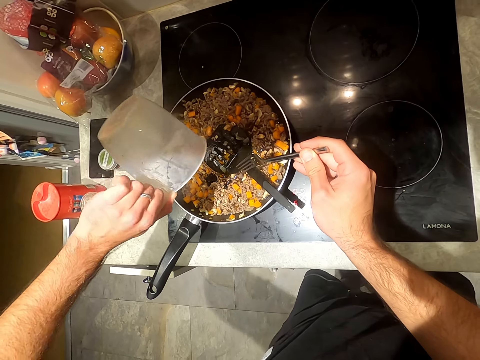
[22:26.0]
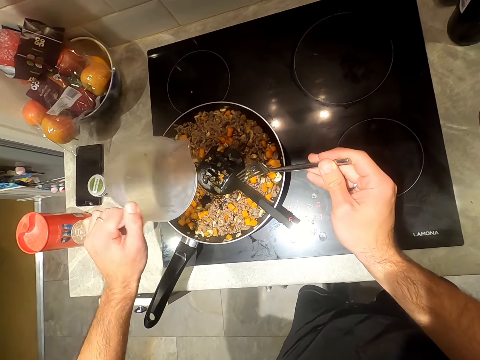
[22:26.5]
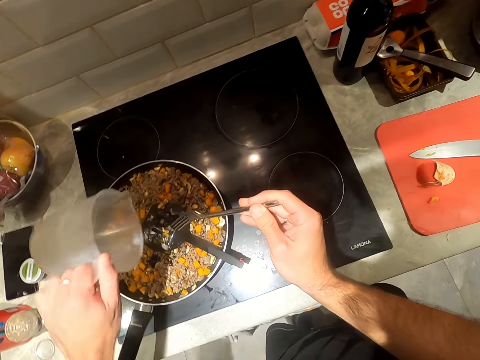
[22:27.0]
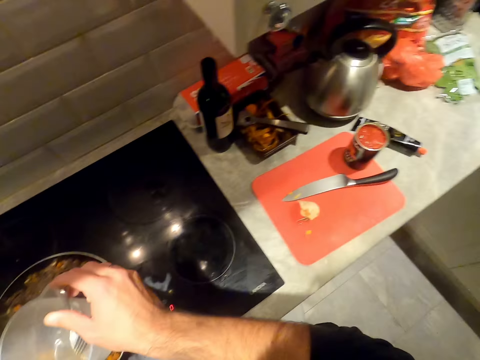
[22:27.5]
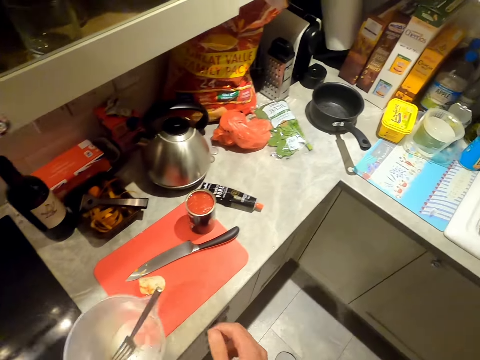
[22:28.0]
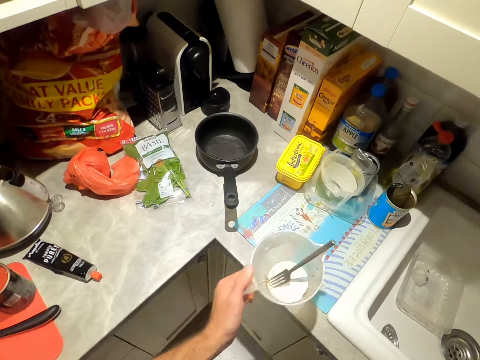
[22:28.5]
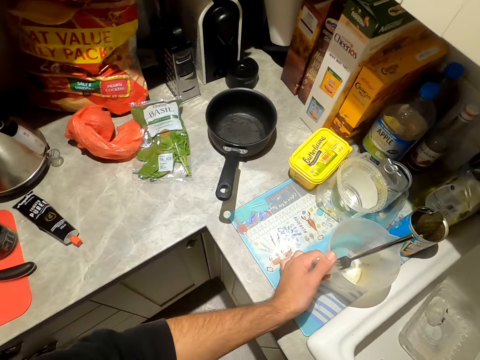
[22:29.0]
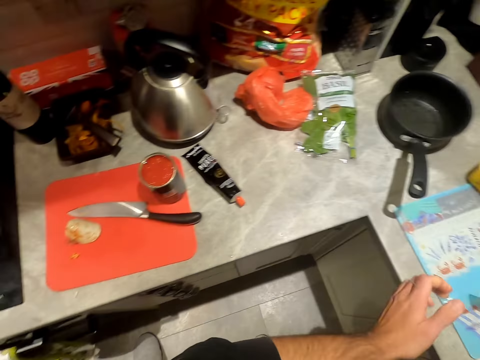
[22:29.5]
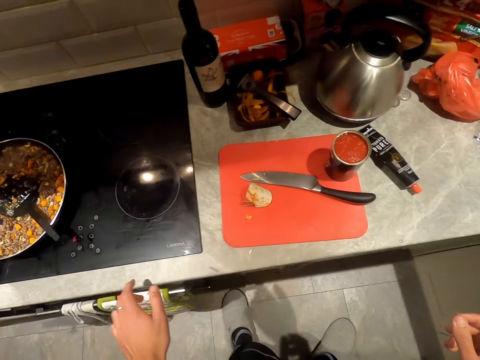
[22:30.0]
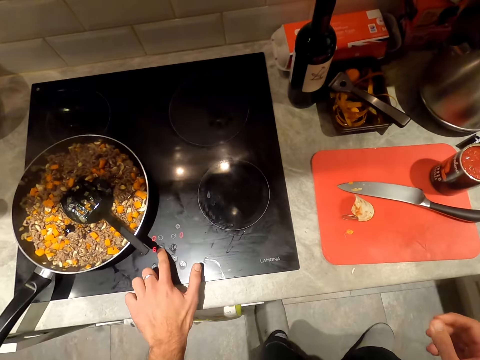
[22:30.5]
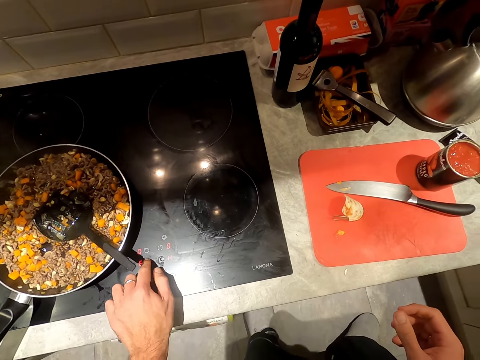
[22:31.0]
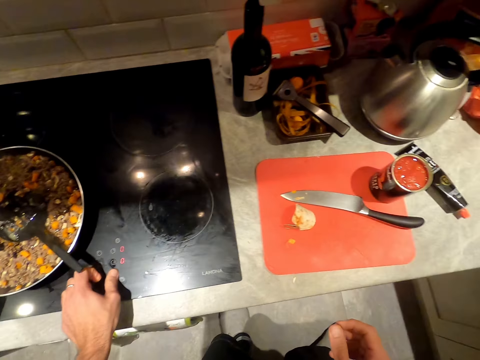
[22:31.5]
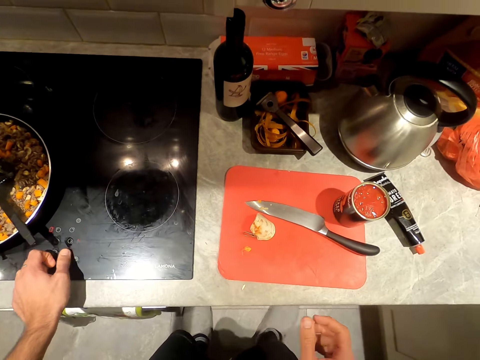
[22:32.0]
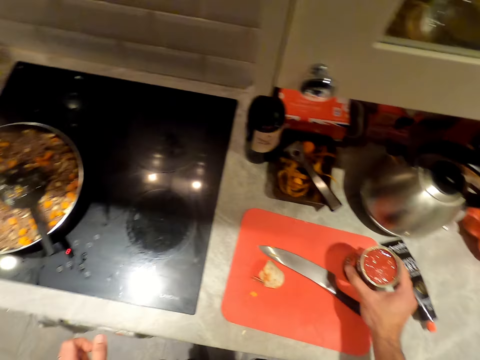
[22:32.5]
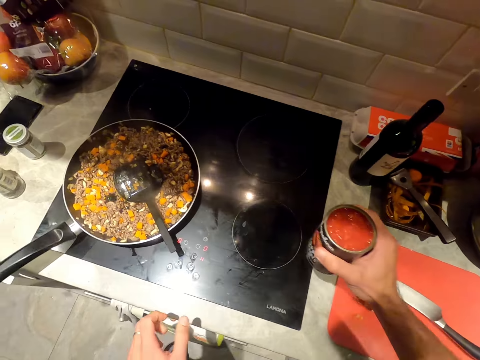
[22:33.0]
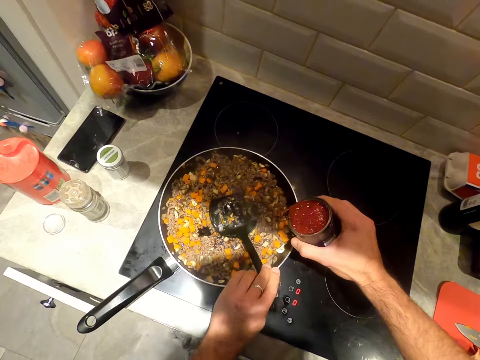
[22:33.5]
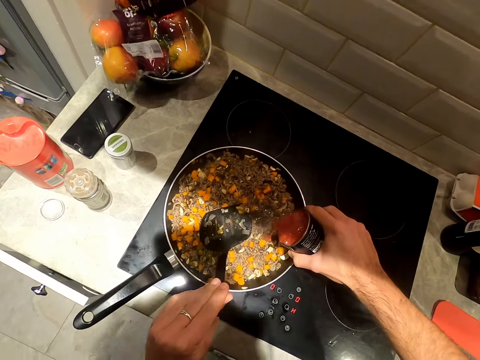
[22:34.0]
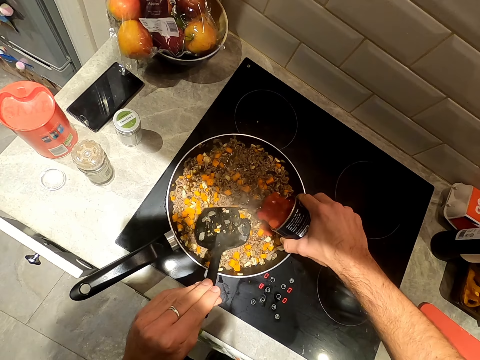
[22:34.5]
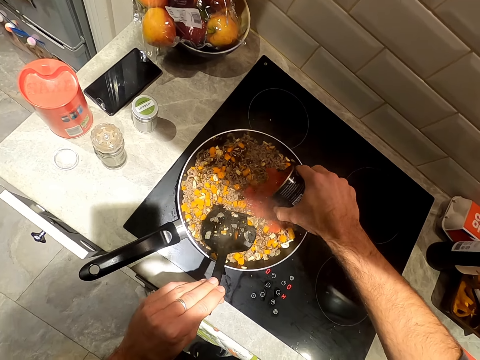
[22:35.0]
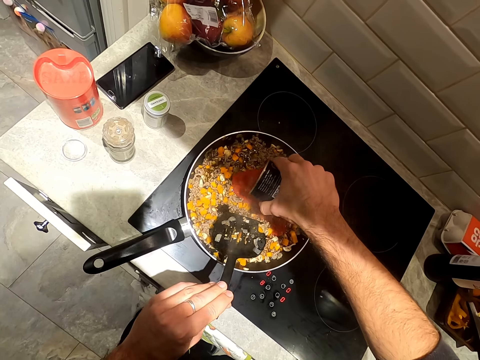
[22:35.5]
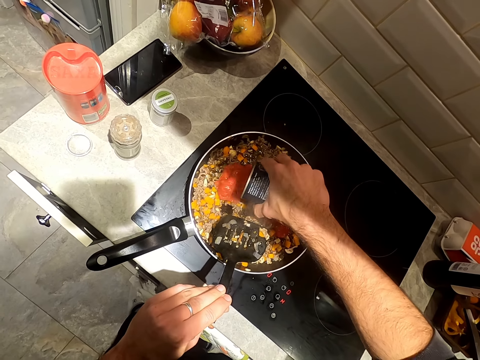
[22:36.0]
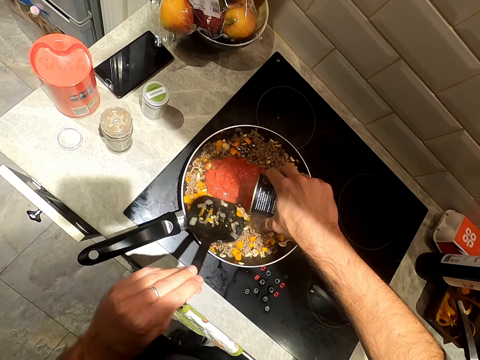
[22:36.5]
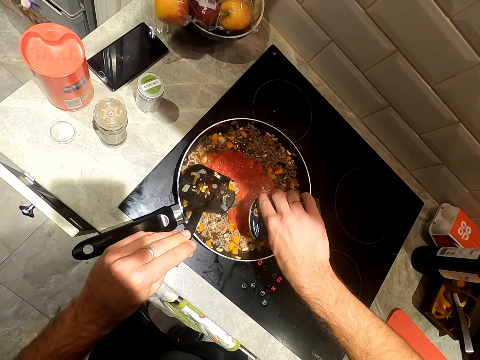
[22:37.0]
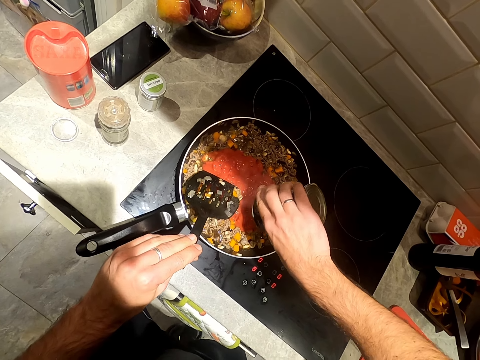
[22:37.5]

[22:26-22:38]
The camera wearer drops the fork in his right hand in the jug in his left hand. He drops the jug in his left hand on the sink counter. He operates the cooker with his left hand. He presses the cooker button. He lifts the tin of tomato from the chopping board on the counter with his right hand. He holds the spatula in the pan on the cooker with his left hand. He pours tomato sauce from the tin of tomato in his right hand into the pan on the cooker.

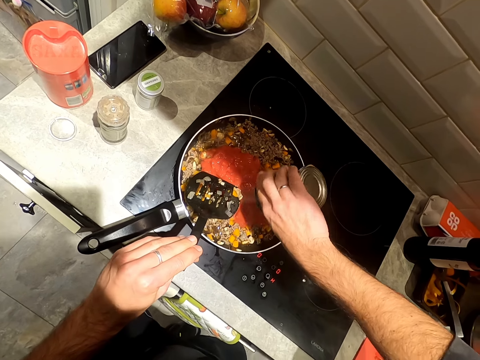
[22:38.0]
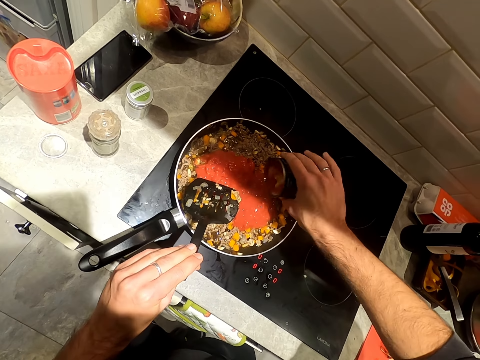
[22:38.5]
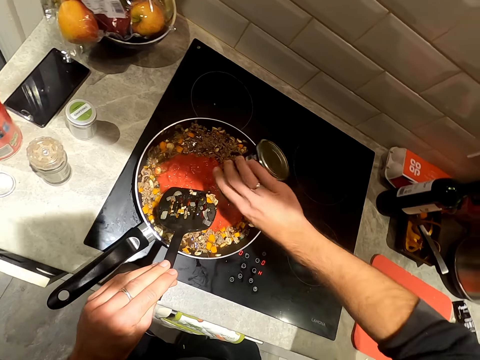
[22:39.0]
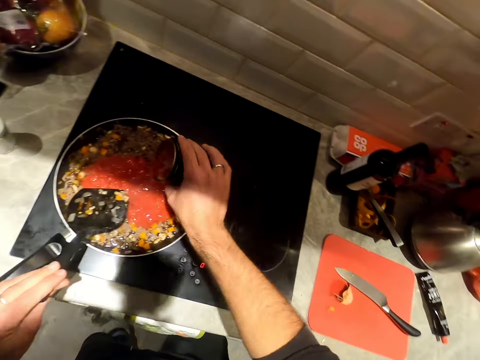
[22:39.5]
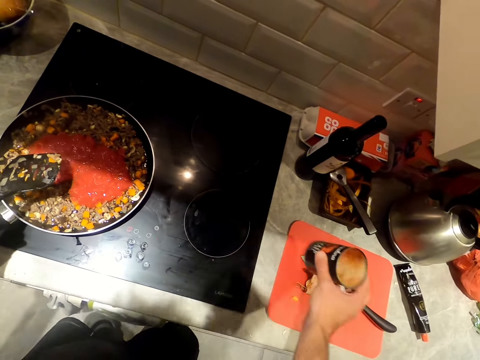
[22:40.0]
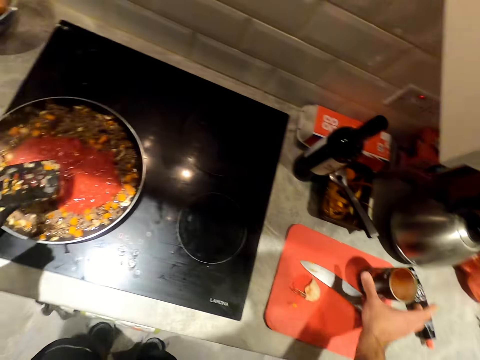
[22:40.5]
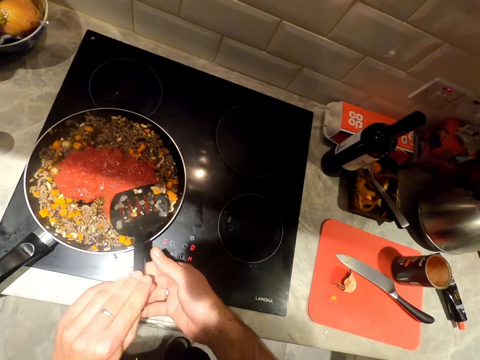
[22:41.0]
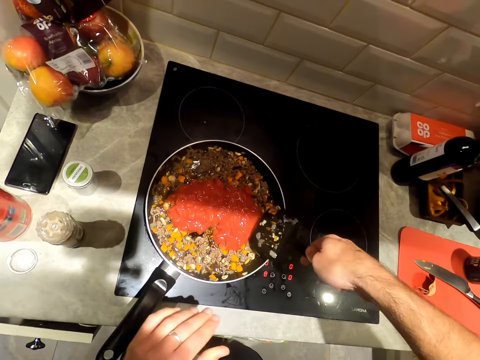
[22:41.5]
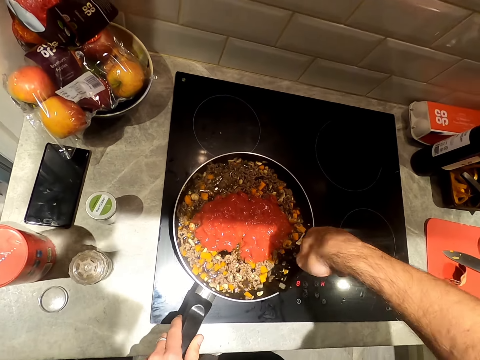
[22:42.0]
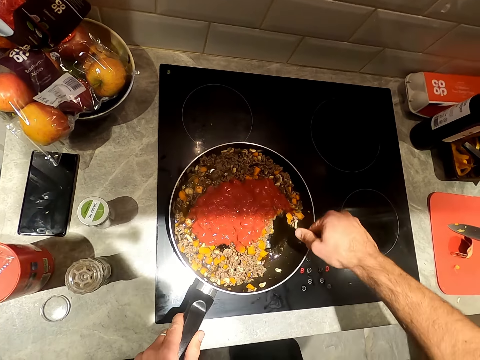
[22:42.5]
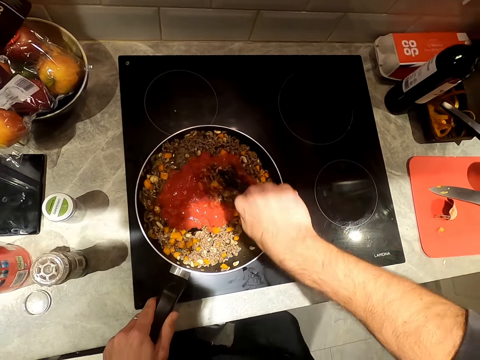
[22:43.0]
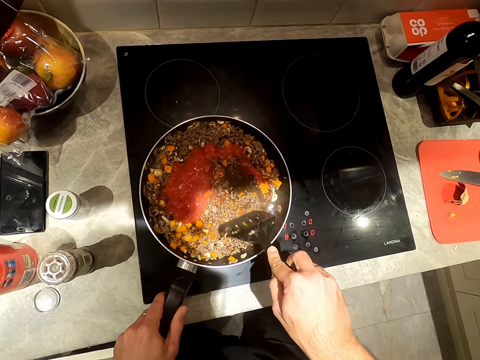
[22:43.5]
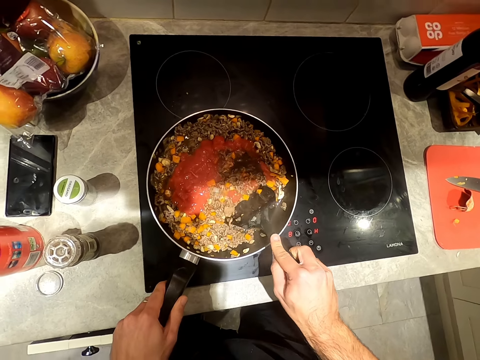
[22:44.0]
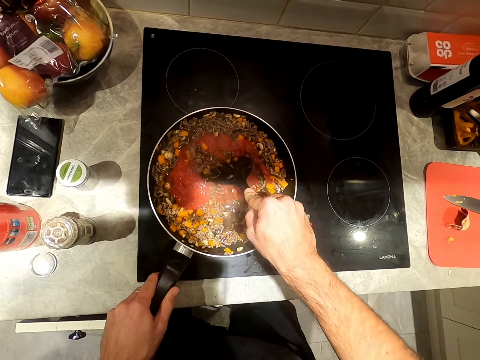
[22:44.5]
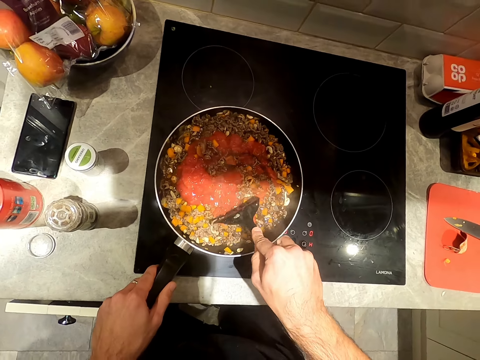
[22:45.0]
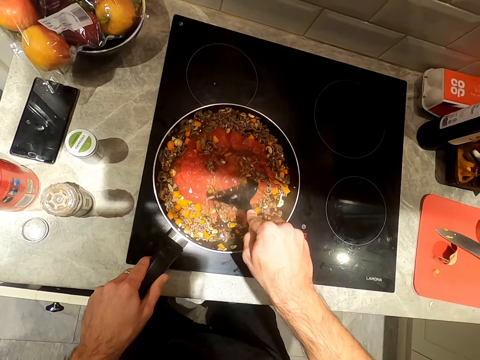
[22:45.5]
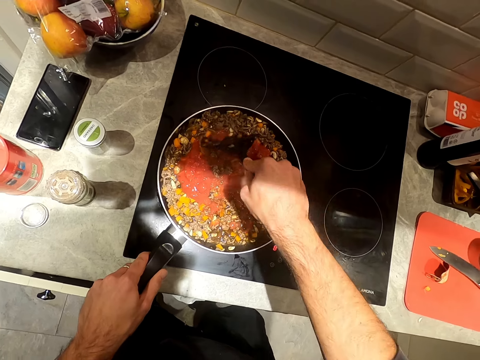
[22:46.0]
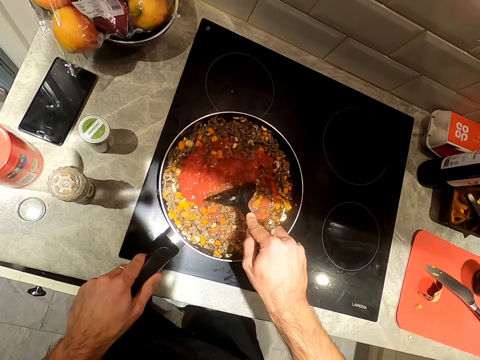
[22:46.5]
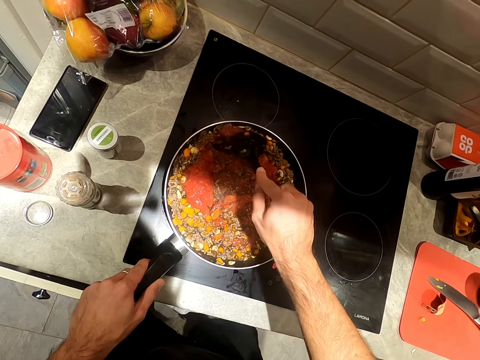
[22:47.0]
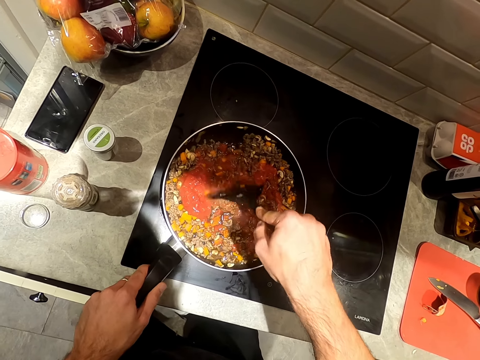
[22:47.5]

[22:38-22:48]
The camera wearer drops the tomato tin on the chopping board on the counter with his right hand. He passes the spatula from his left hand to his right hand. He stirs the sauce in the pan on the counter with the spatula in his right hand. He holds the handle of the pan on the counter with his left hand.

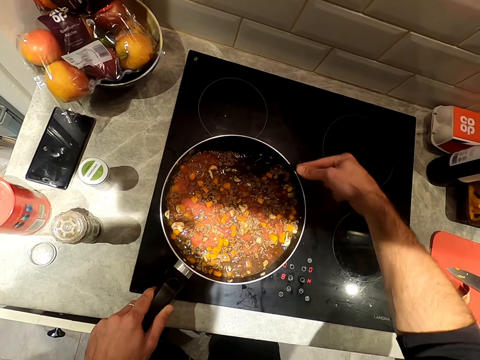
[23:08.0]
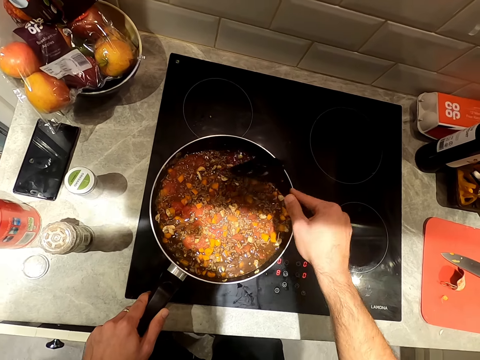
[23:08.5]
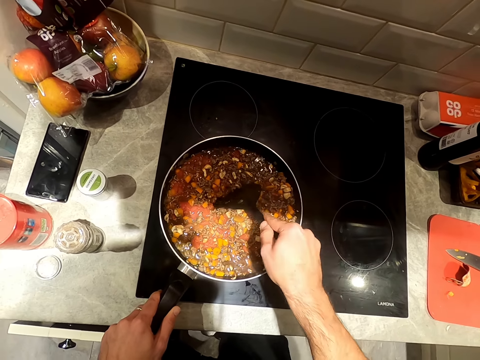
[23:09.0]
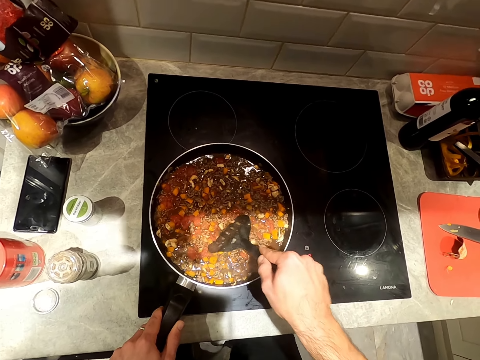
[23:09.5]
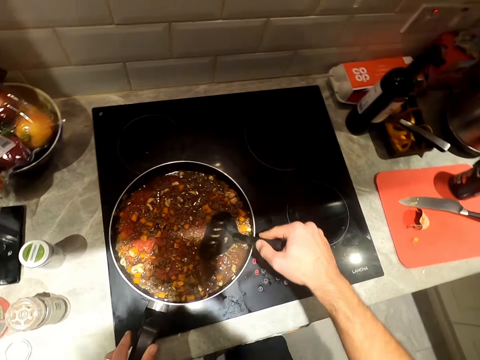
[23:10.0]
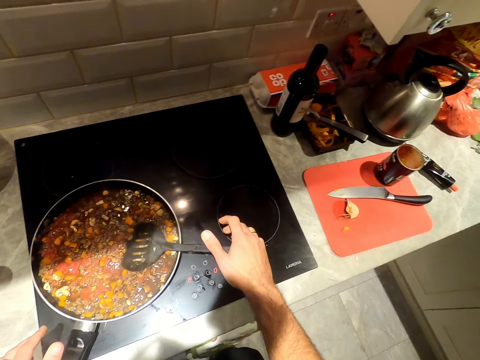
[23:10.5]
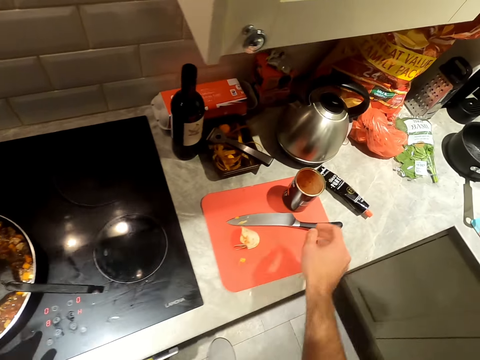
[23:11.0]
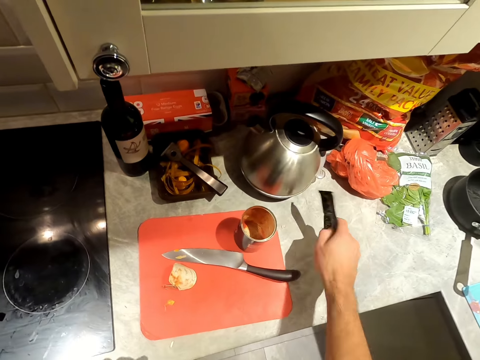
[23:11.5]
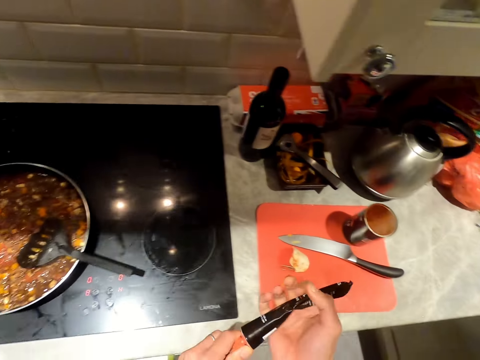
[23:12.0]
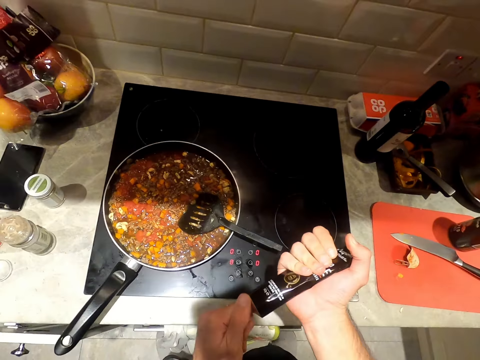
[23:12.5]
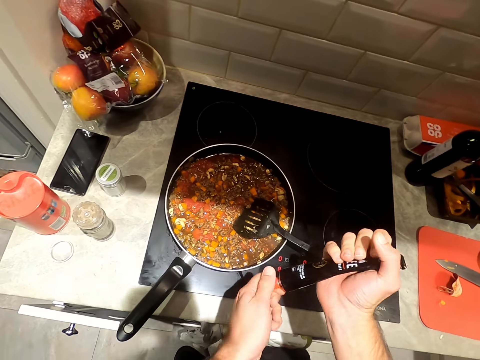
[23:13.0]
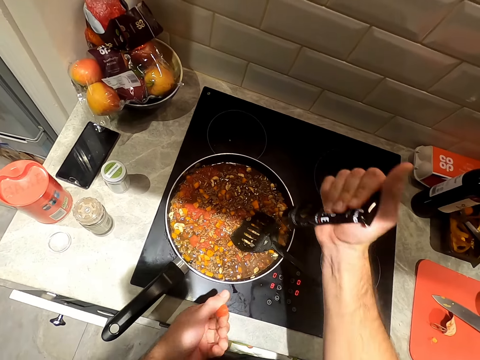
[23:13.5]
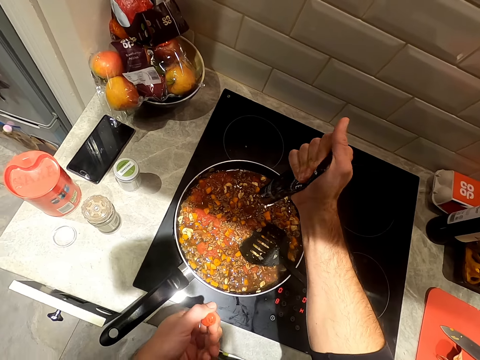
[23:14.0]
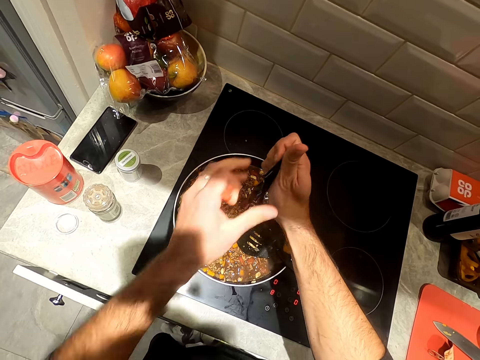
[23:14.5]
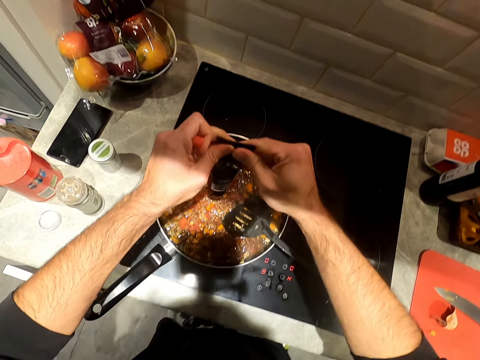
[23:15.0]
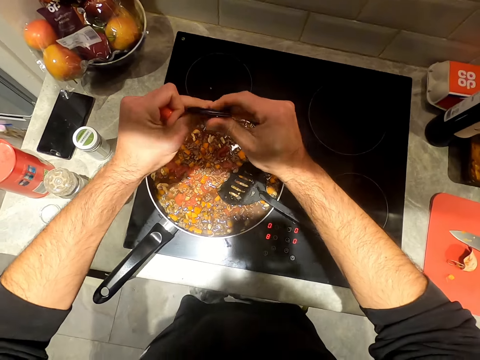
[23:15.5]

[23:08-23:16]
The camera wearer drops the spatula in his right hand in the pan on the cooker. He takes a tube of tomato puree from the counter with his right hand. He opens the tube of tomato puree in his right hand with his left hand. He presses tomato puree from the tube of tomato puree into the pan on the counter with his right hand. He presses tomato puree from the tube of tomato puree into the pan on the counter with both hands.
